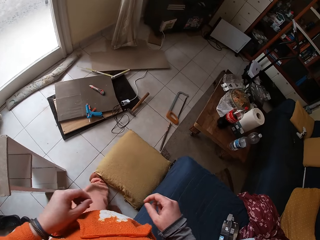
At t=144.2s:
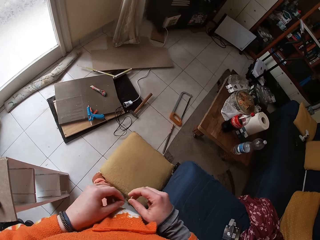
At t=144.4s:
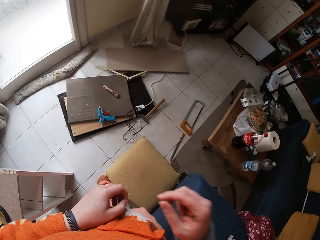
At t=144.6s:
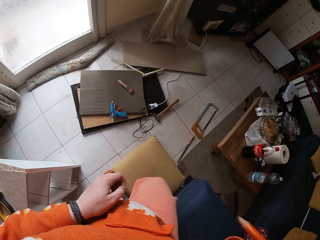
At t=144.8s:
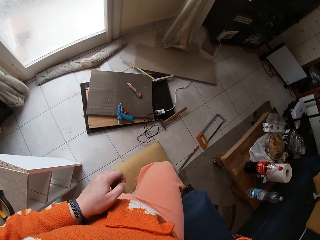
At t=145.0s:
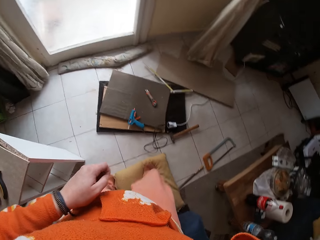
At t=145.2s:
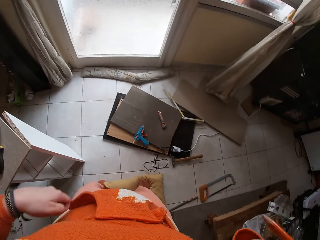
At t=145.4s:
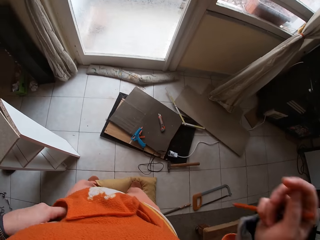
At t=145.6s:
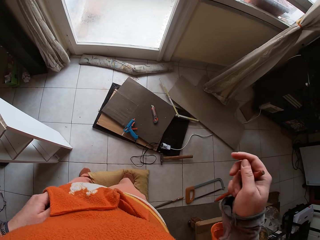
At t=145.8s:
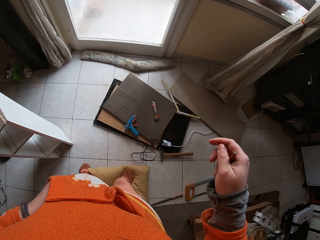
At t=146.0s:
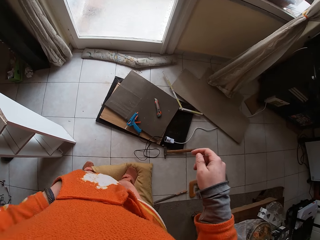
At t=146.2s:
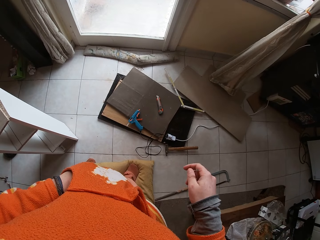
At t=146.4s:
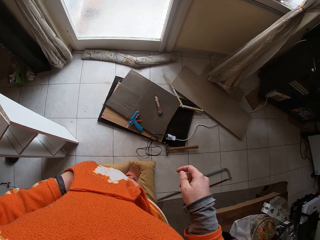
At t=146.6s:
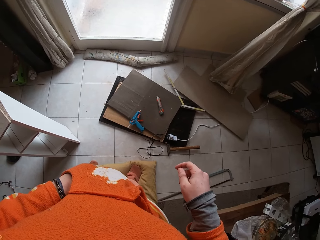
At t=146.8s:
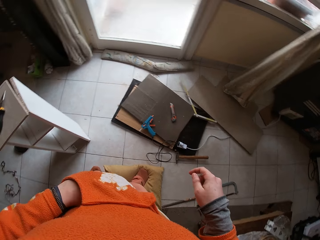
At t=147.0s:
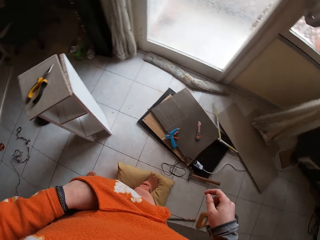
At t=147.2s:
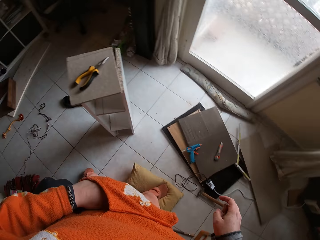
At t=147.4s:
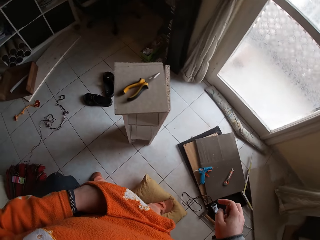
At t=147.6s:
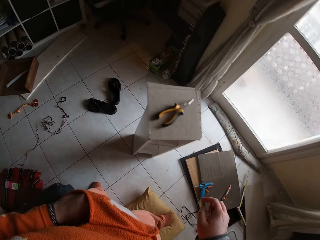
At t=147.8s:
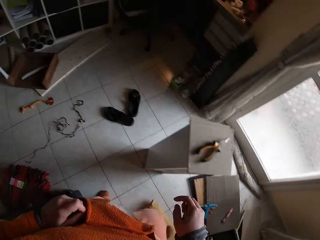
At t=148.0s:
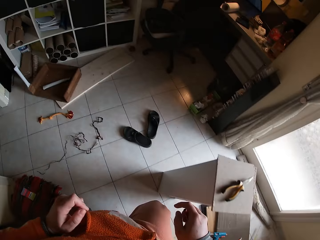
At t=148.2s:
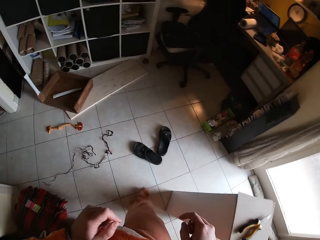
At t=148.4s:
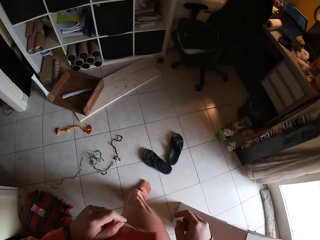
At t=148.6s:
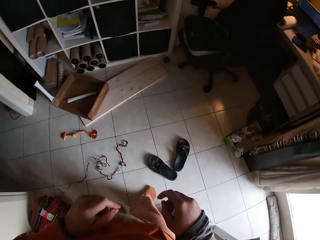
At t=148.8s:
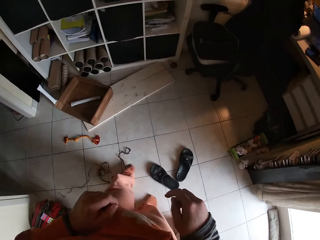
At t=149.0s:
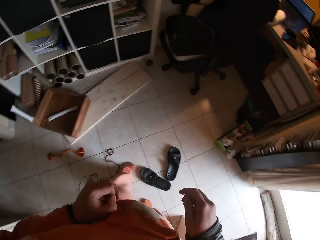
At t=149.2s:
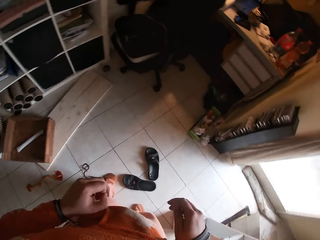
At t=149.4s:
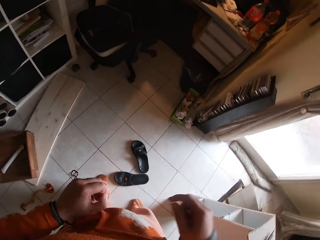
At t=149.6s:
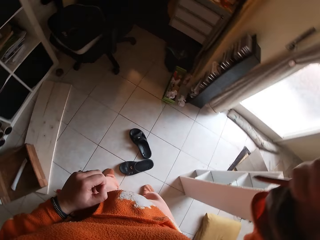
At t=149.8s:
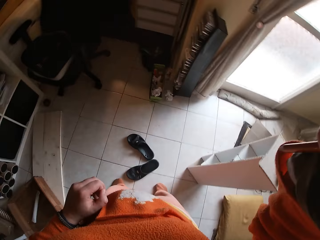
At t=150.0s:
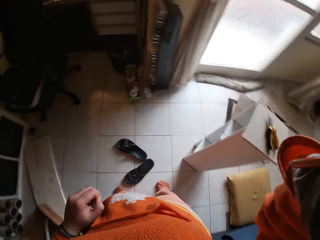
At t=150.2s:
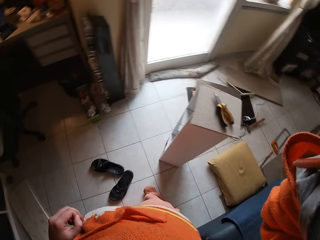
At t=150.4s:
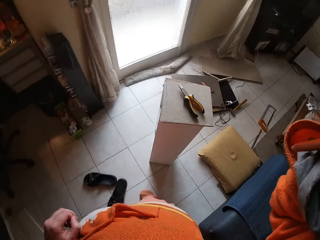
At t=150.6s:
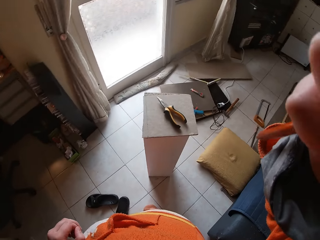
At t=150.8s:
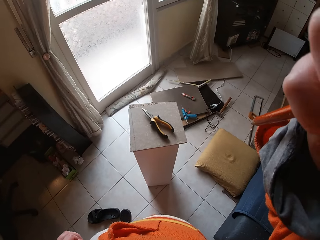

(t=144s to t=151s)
The camera wearer touches her face with her right hand. She puts her left hand into her left sweater pocket. She removes her left hand from her left sweater pocket. She moves around the room. She adjusts her camera with her right hand. She raises her hand.
